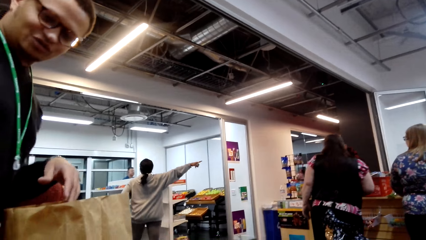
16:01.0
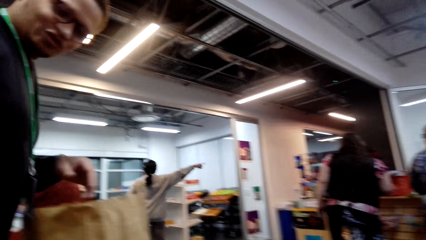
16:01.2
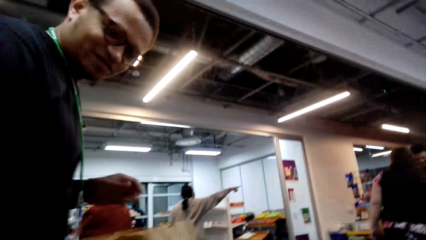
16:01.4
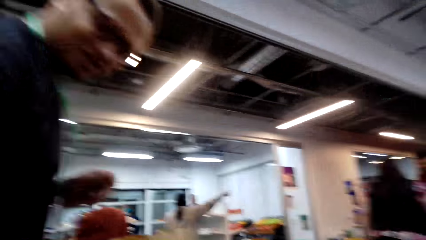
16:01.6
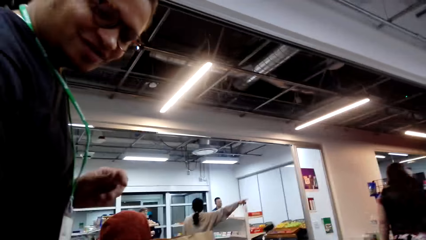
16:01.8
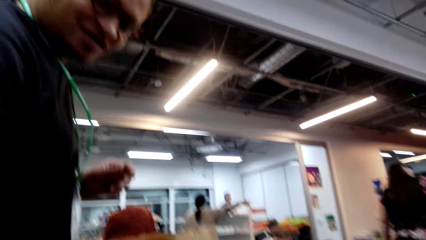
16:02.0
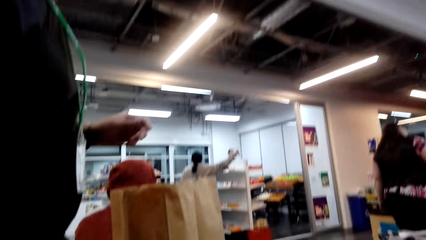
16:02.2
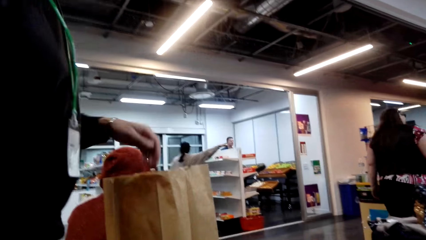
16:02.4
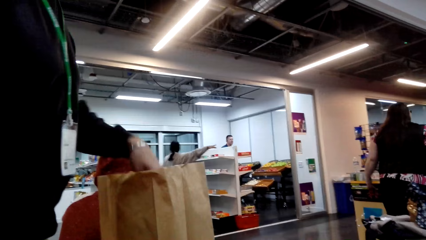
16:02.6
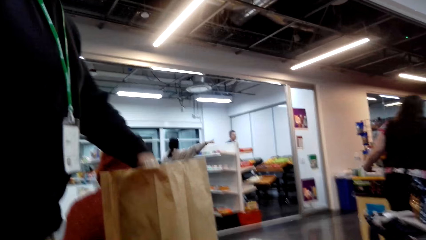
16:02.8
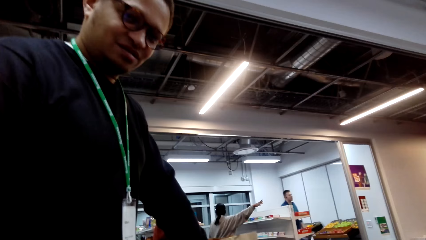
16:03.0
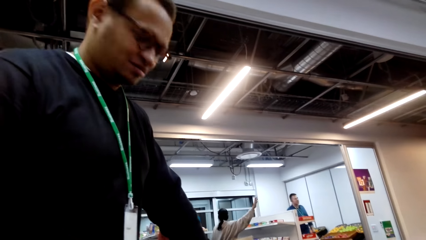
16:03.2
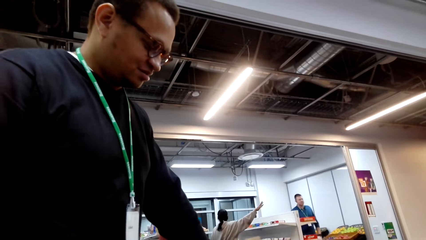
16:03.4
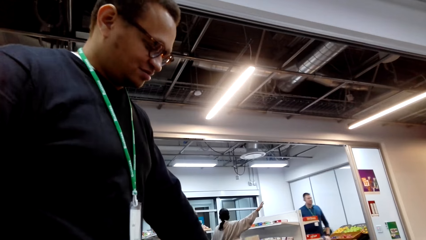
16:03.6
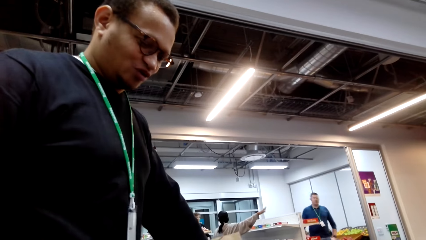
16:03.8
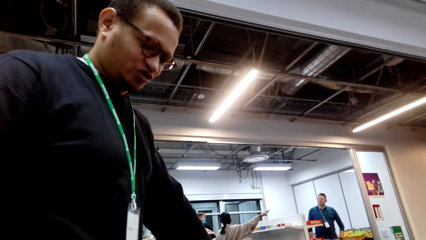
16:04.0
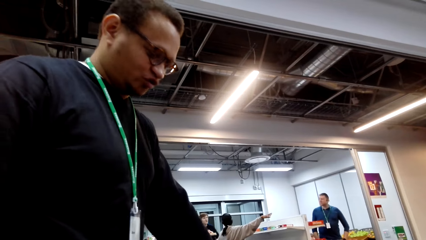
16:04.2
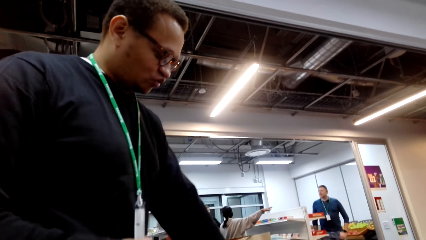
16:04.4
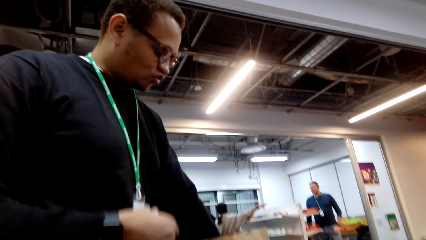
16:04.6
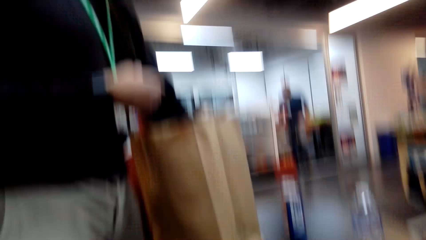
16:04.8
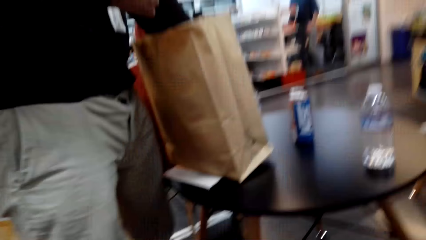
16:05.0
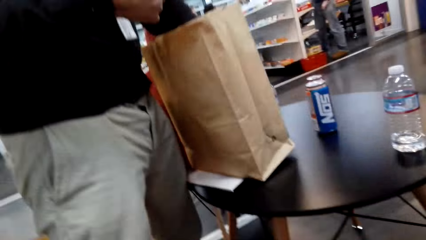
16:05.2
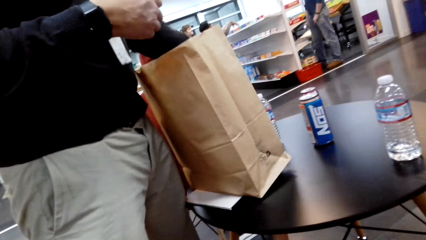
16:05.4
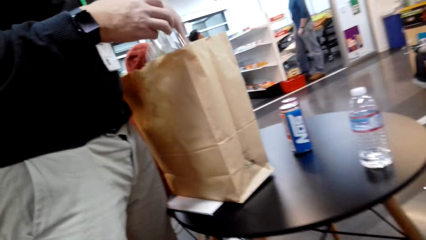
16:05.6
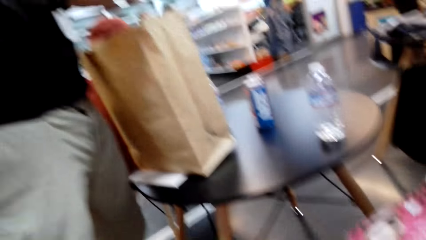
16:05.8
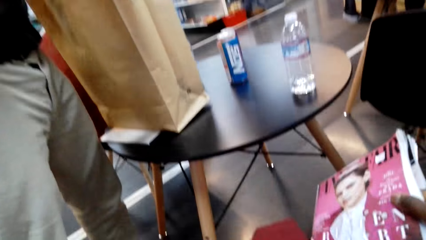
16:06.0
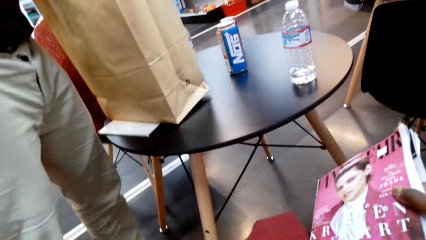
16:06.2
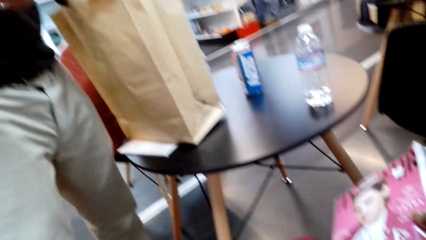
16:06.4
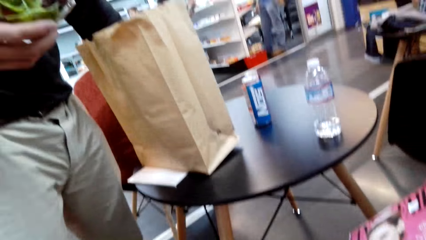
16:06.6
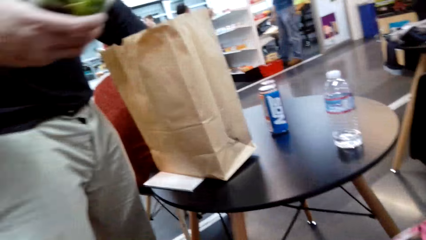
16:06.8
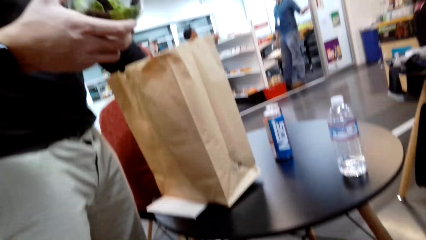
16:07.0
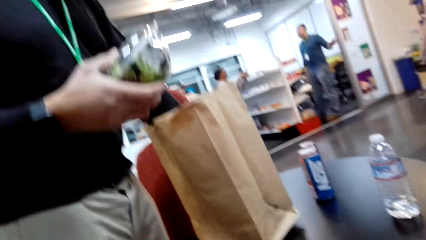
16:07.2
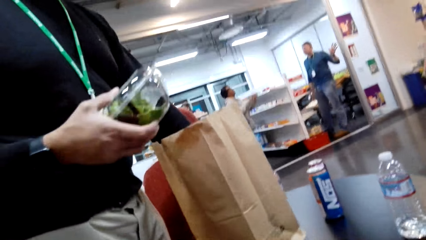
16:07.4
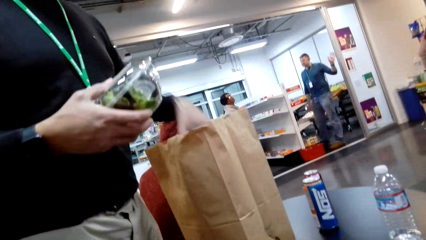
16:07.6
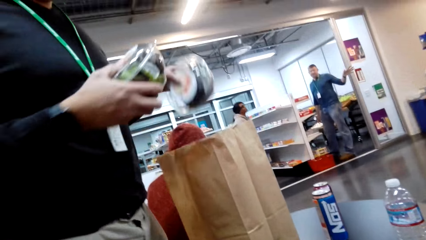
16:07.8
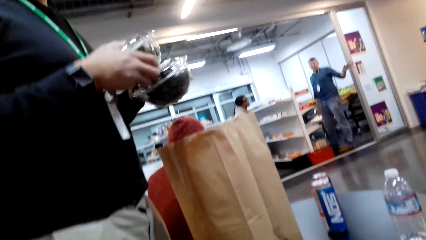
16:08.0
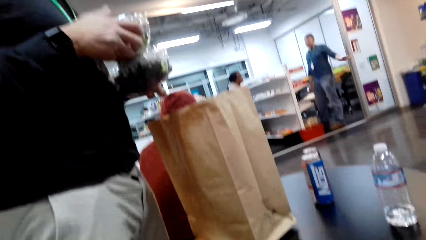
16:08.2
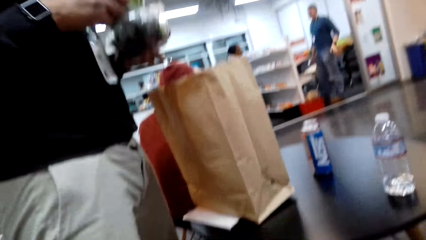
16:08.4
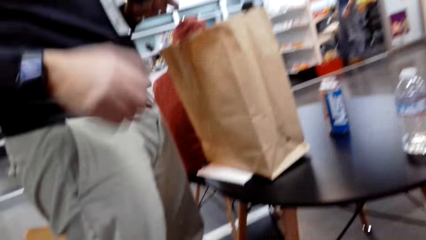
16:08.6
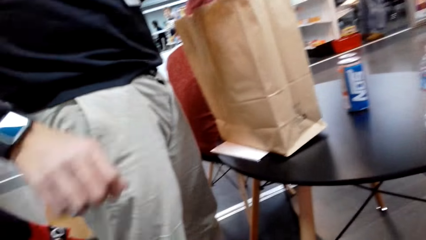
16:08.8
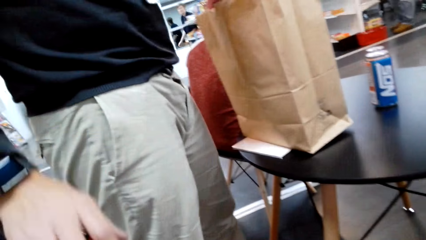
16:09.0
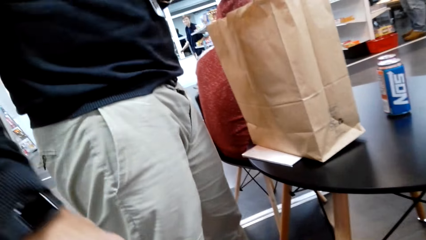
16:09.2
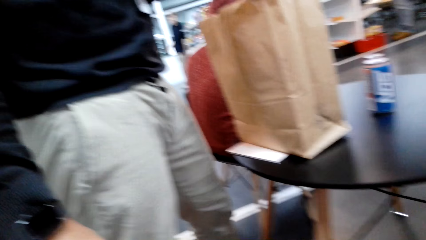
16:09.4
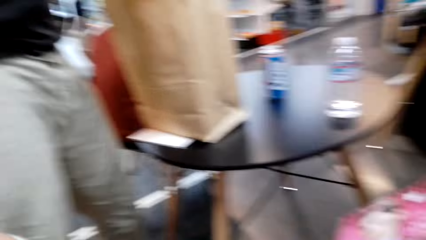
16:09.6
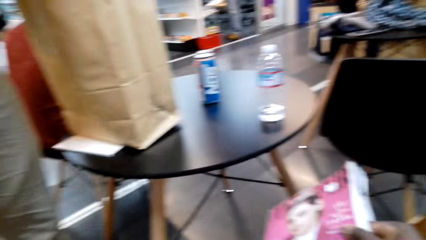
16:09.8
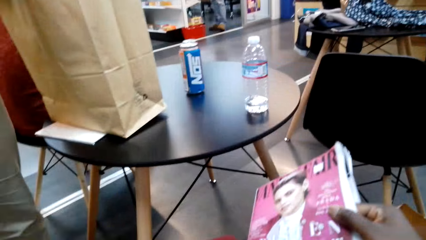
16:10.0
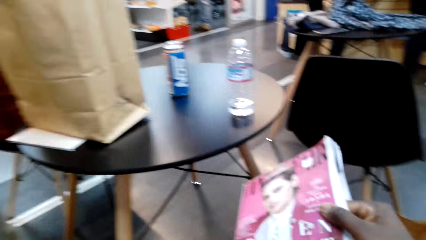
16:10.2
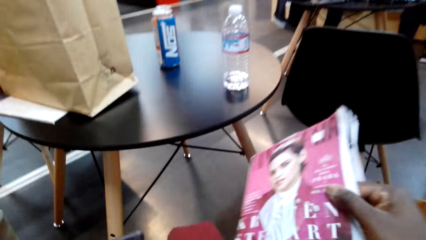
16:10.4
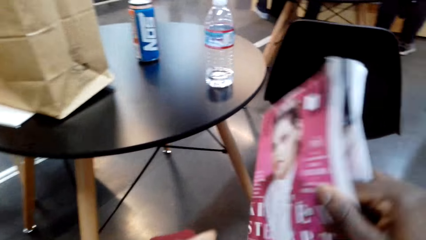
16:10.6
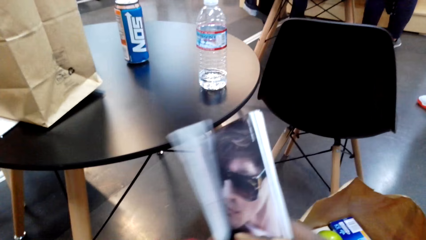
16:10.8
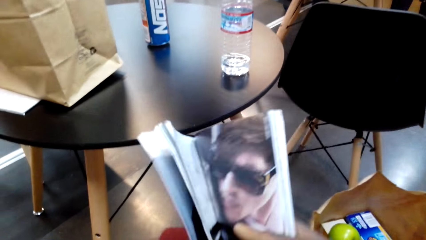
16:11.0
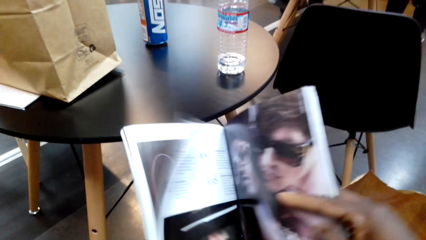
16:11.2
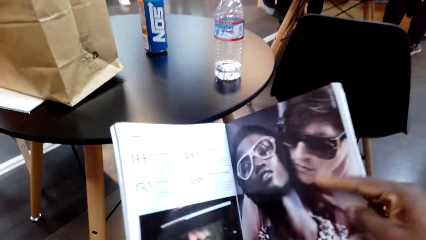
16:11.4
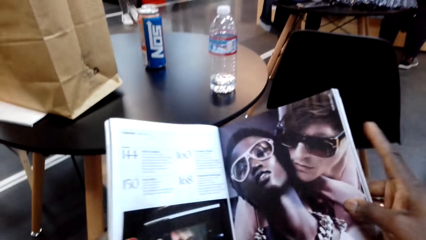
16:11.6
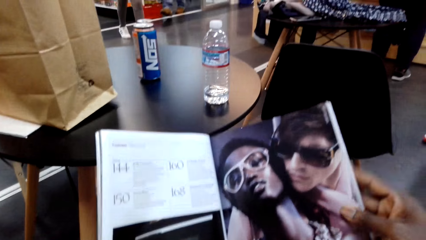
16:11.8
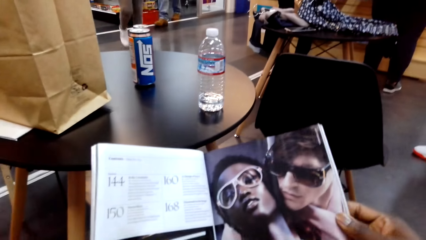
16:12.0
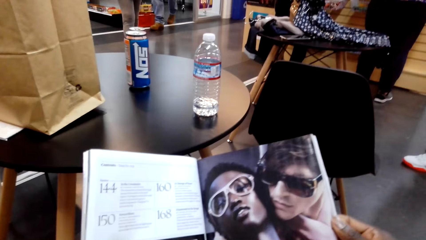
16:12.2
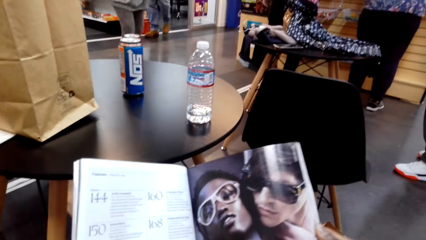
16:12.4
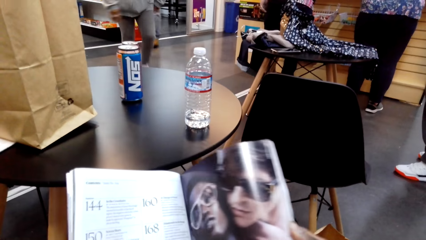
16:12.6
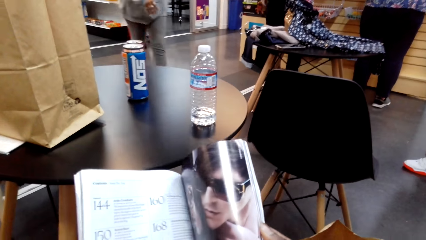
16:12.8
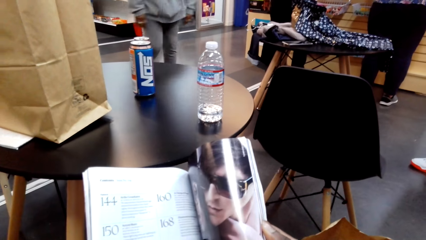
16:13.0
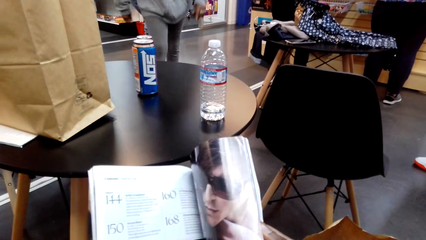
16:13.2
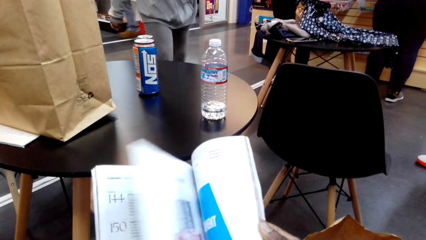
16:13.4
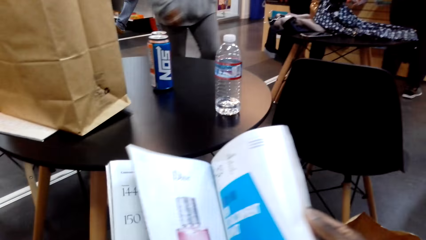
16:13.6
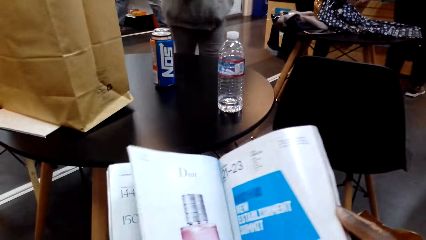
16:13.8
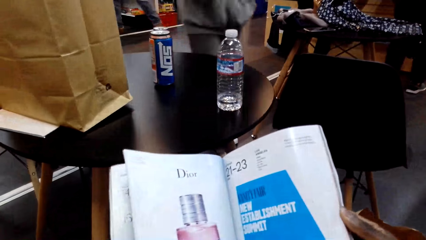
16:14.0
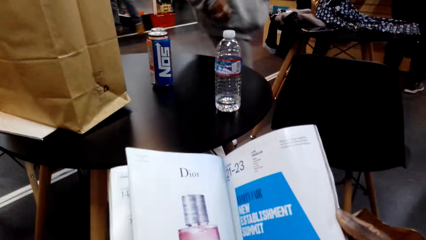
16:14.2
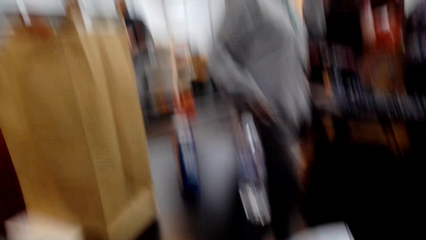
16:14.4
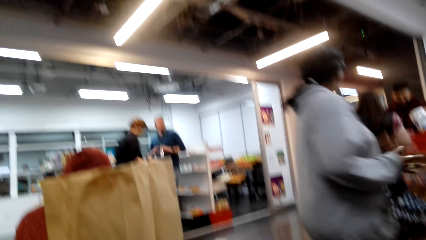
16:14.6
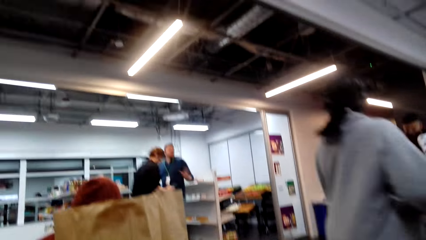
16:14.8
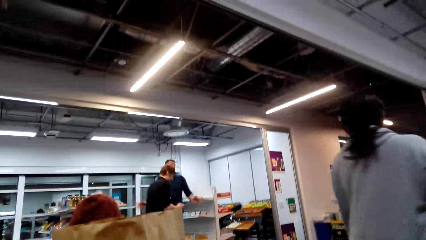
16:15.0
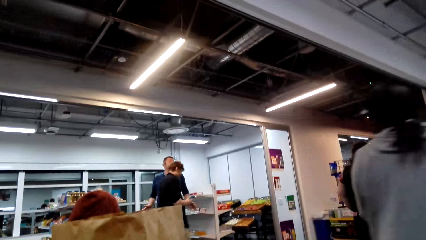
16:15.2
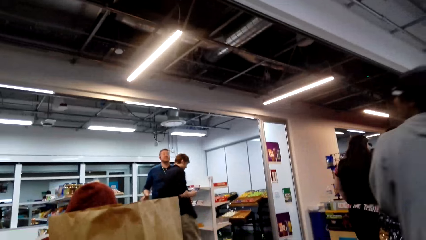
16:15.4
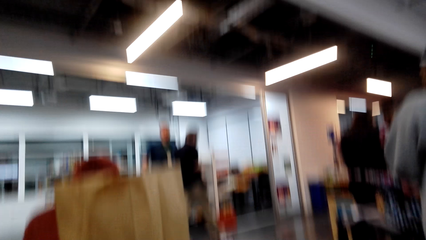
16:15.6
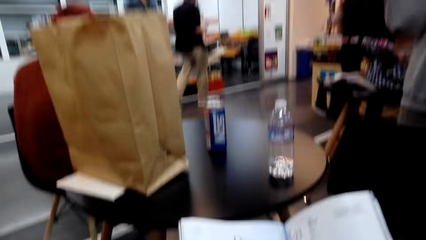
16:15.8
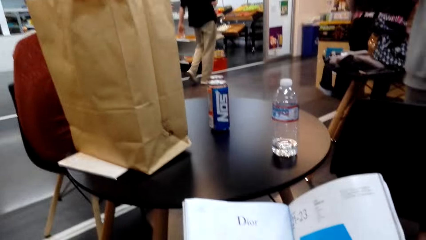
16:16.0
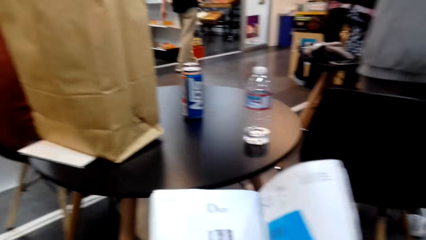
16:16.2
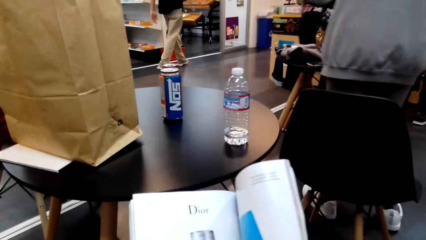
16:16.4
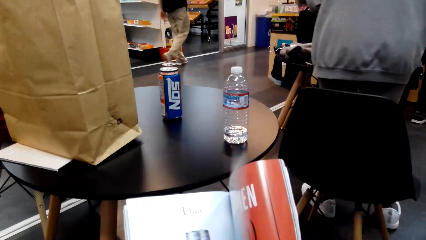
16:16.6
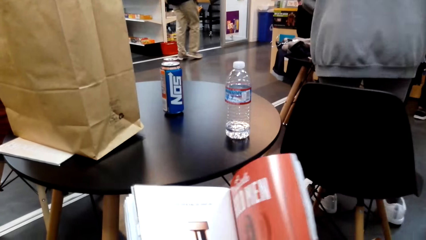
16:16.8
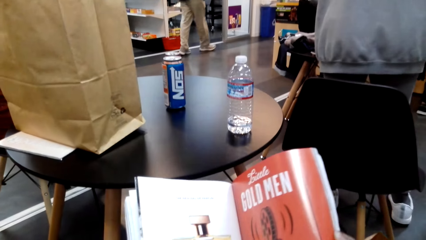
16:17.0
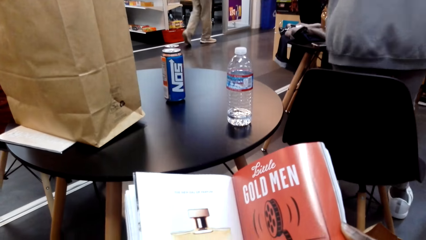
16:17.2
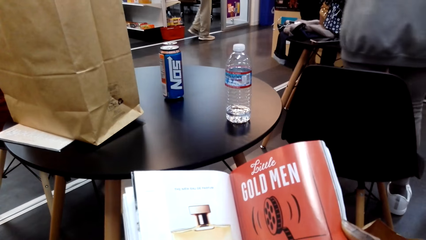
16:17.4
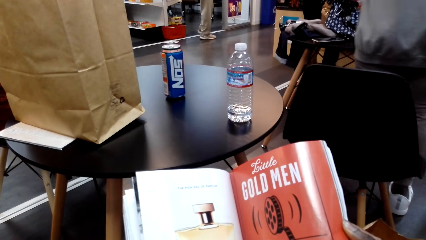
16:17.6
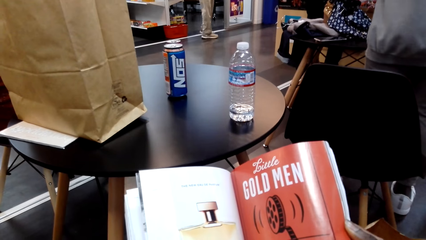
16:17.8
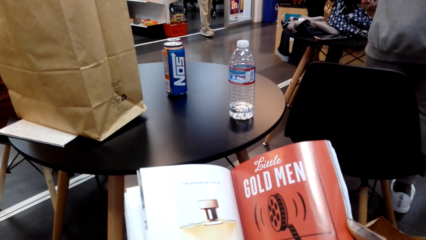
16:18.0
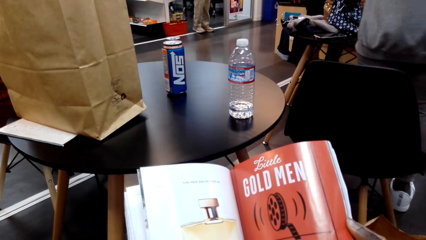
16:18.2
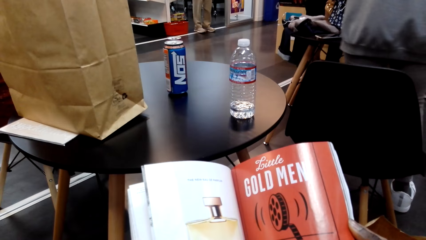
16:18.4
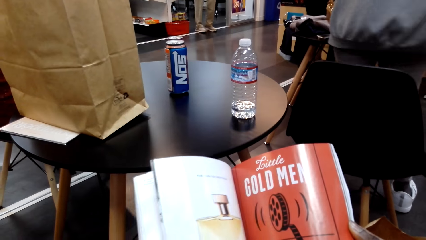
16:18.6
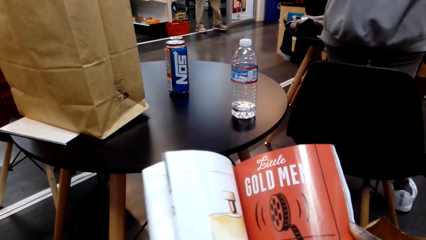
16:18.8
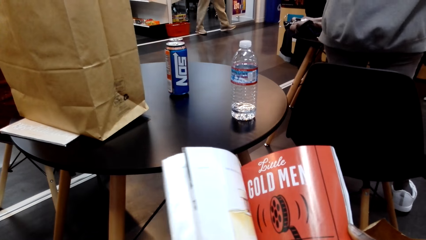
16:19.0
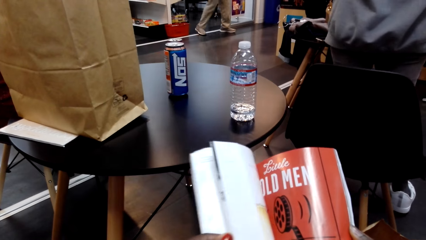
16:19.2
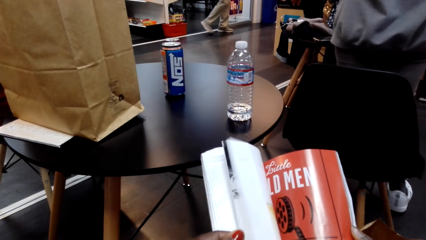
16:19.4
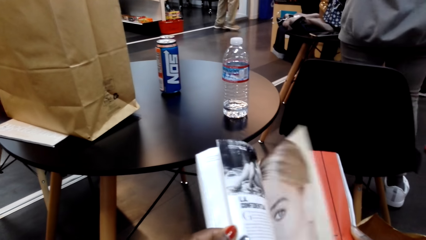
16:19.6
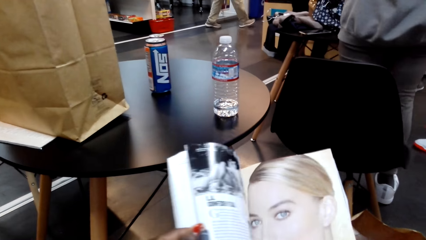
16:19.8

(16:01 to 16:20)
A man converses with the camera wearer. The man pulls something from the brown bag. The camera wearer looks around. The man pulls something from the brown bag. The camera wearer looks around. They look at the magazine. They turn the page of the magazine. They look at the magazine. They look around. They look at the magazine. They turn the page of the magazine. They look at the magazine.
